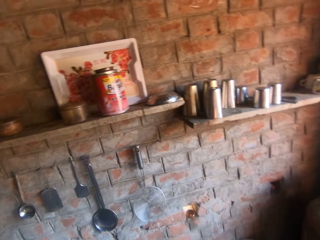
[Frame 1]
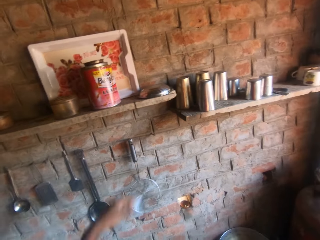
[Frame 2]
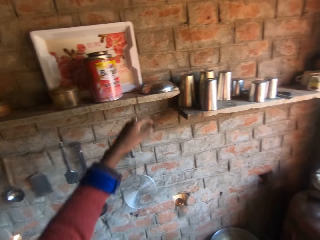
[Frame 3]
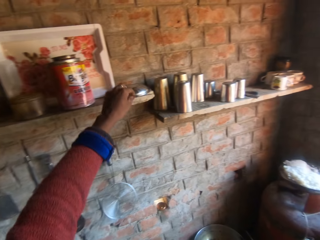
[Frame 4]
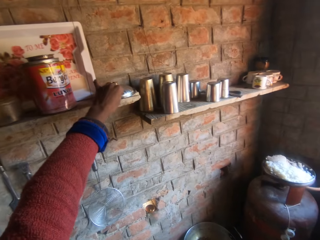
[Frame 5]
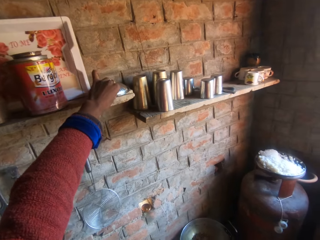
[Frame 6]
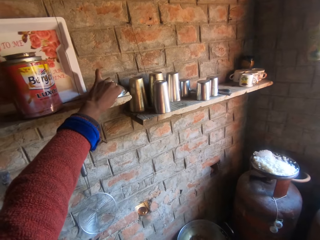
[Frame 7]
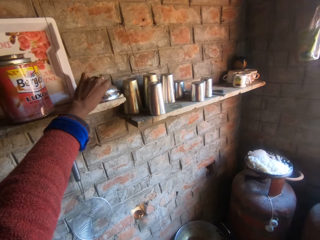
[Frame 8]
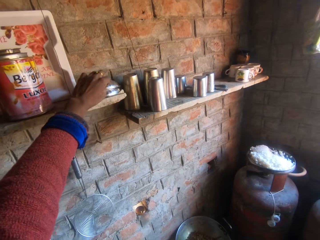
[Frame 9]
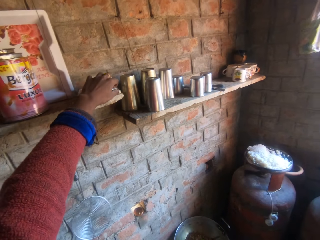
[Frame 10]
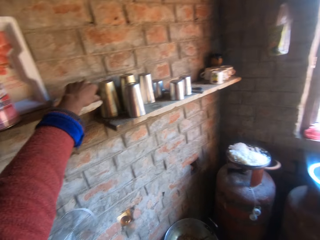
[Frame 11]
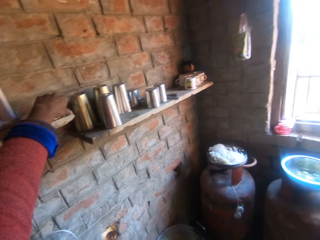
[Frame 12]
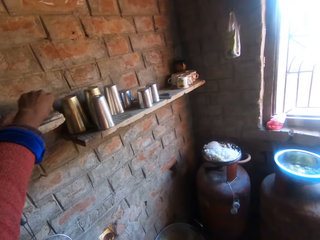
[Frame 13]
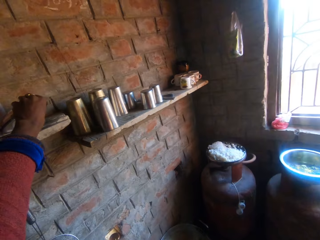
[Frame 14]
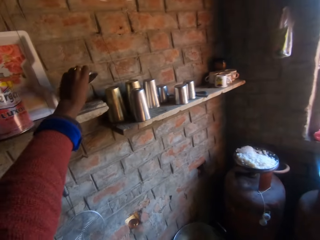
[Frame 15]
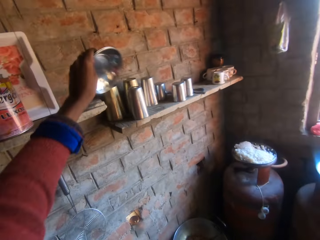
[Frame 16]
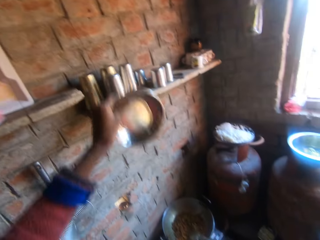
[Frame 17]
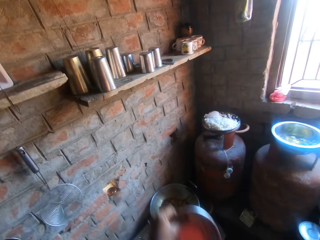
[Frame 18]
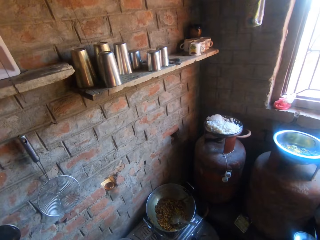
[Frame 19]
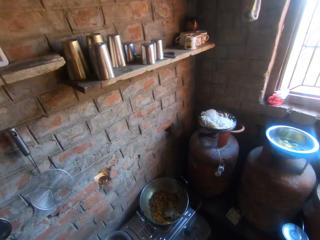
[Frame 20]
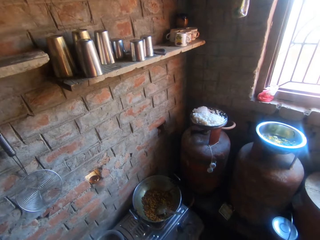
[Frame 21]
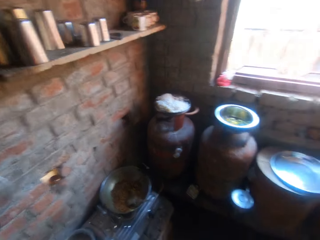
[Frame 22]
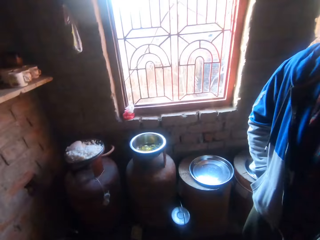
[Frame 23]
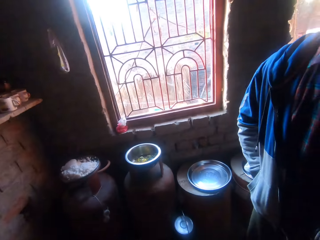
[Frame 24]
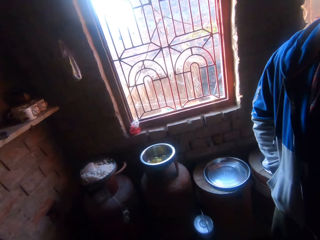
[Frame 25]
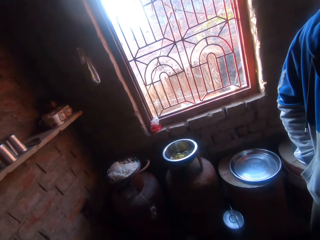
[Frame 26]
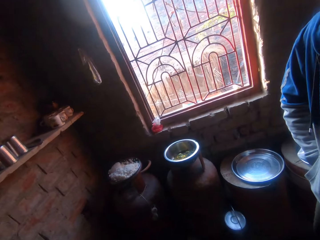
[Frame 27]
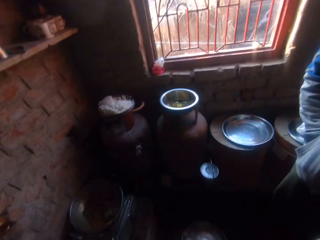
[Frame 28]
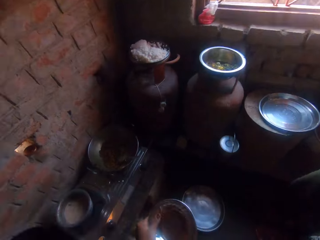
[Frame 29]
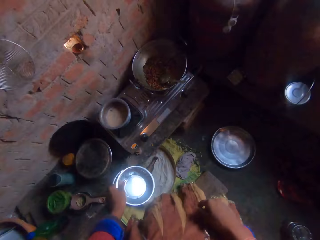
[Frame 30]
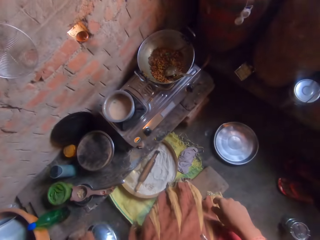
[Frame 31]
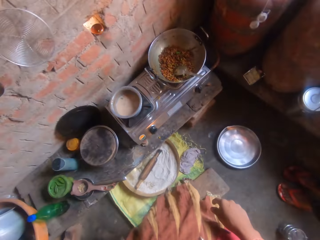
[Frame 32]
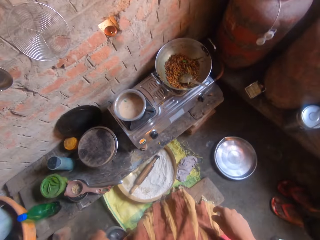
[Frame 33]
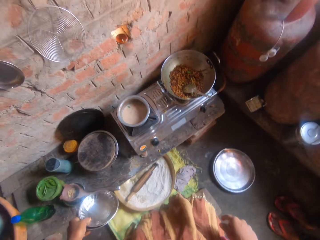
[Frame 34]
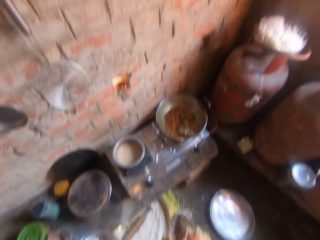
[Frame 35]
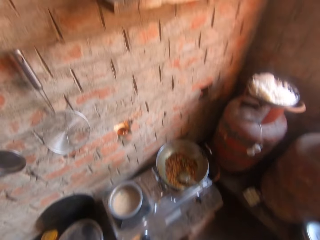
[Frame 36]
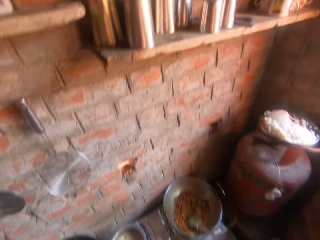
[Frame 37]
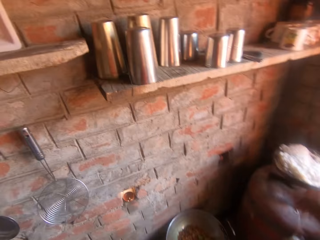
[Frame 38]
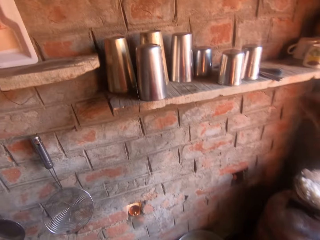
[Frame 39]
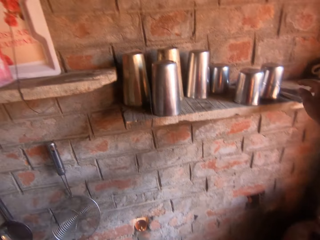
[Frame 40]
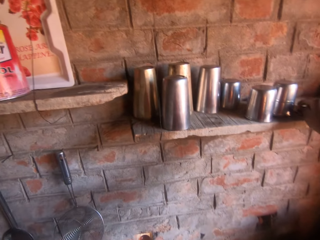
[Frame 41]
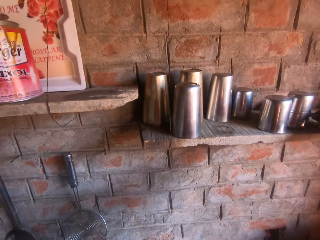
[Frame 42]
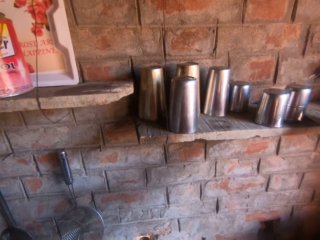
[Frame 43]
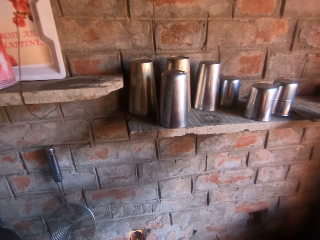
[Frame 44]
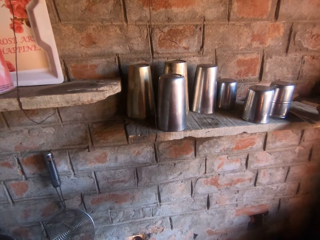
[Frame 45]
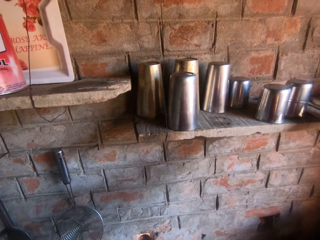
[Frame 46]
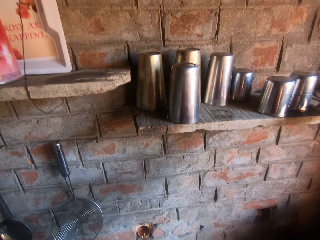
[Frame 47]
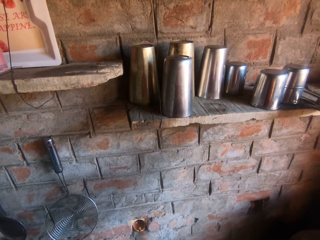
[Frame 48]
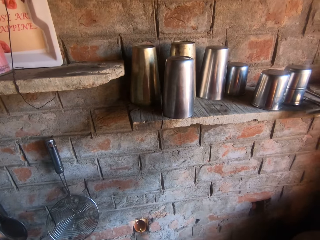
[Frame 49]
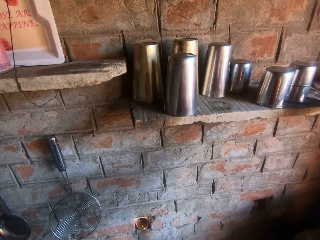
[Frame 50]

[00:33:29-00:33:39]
The camera wearer looks around the kitchen. They carry plates from a wooden wall slab. They look around. A man stands. The camera wearer moves a spoon on another wooden wall slab and picks the spoon from the shelf.

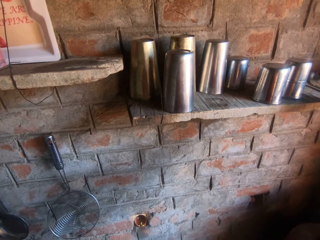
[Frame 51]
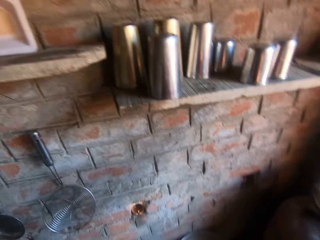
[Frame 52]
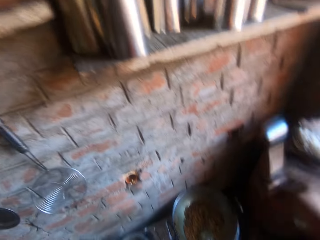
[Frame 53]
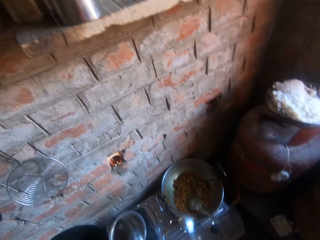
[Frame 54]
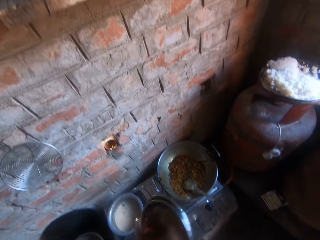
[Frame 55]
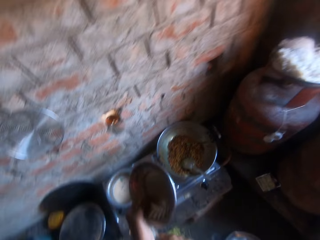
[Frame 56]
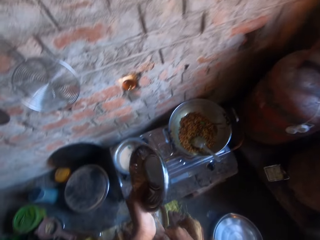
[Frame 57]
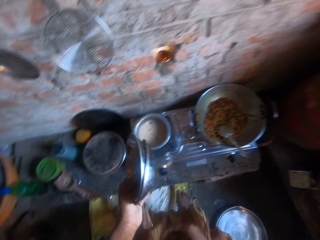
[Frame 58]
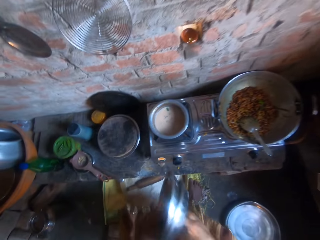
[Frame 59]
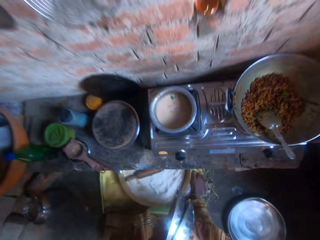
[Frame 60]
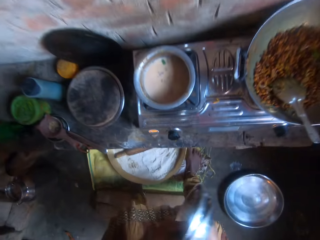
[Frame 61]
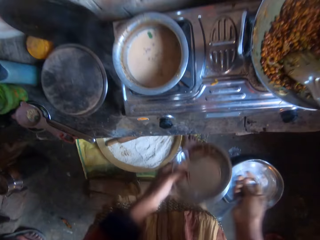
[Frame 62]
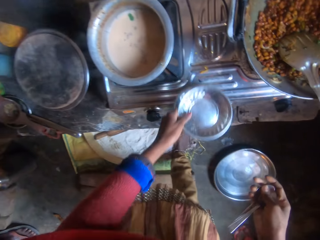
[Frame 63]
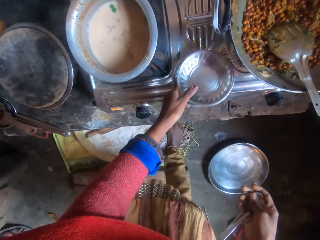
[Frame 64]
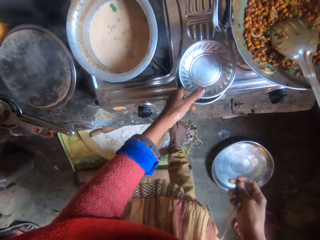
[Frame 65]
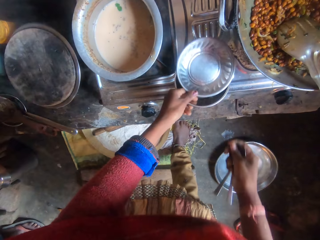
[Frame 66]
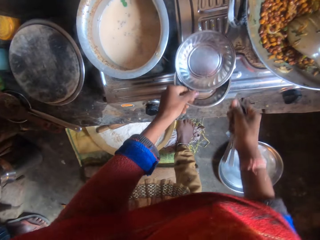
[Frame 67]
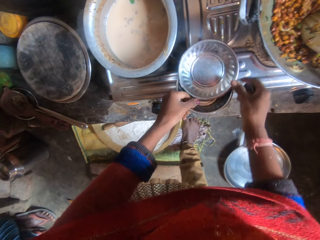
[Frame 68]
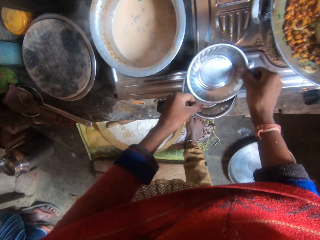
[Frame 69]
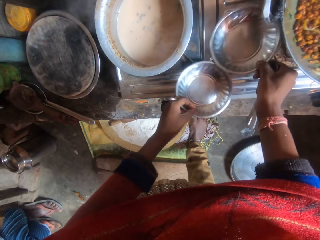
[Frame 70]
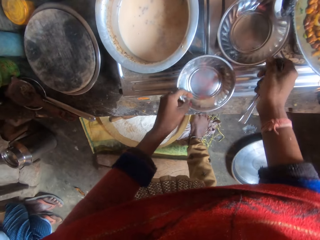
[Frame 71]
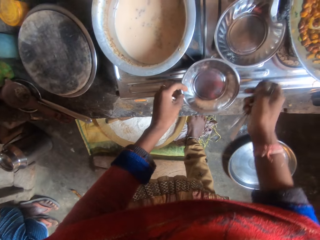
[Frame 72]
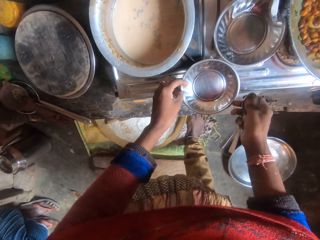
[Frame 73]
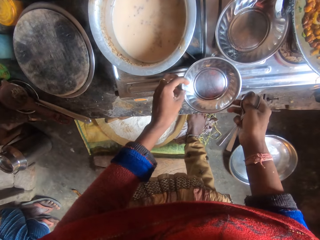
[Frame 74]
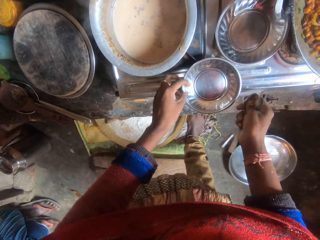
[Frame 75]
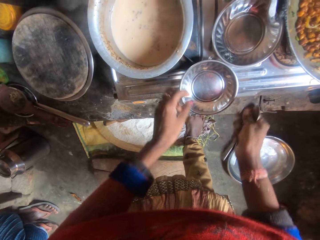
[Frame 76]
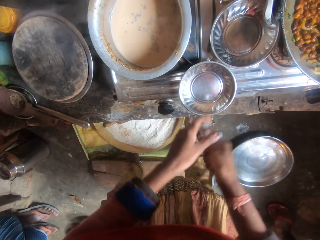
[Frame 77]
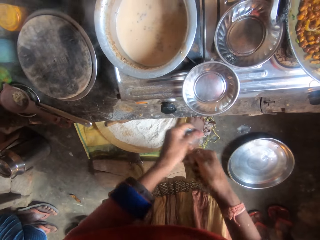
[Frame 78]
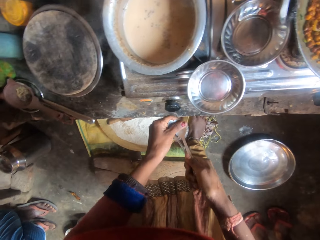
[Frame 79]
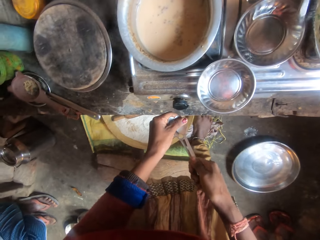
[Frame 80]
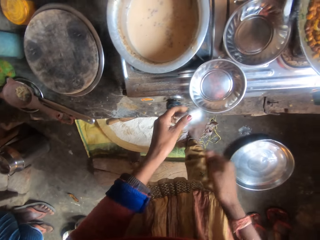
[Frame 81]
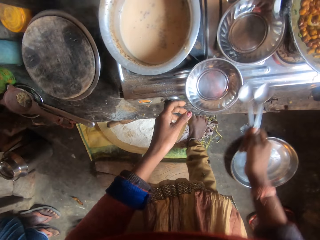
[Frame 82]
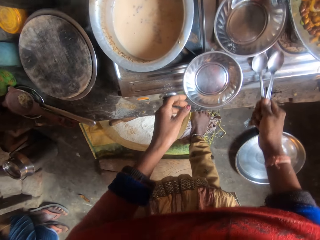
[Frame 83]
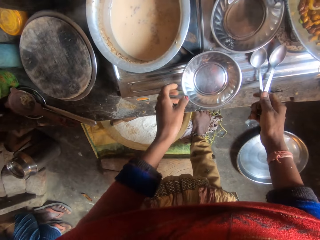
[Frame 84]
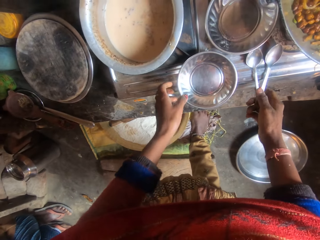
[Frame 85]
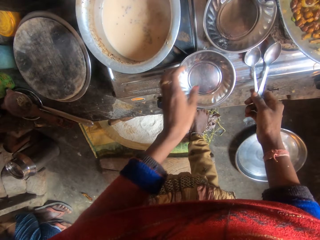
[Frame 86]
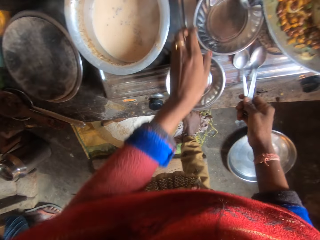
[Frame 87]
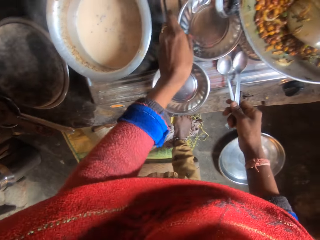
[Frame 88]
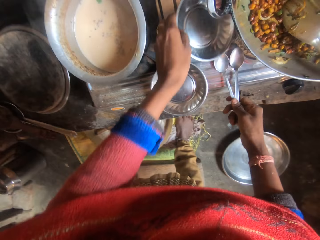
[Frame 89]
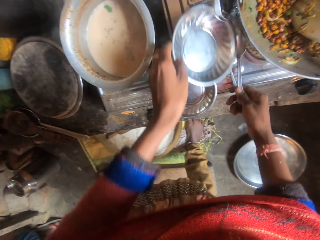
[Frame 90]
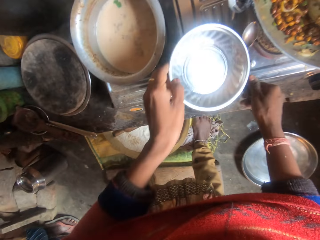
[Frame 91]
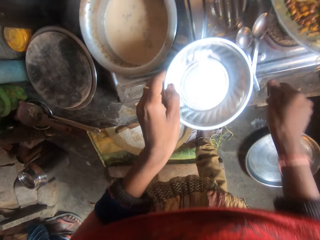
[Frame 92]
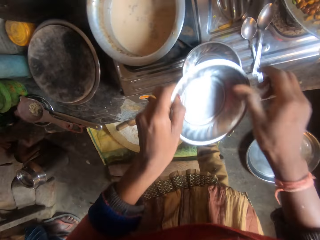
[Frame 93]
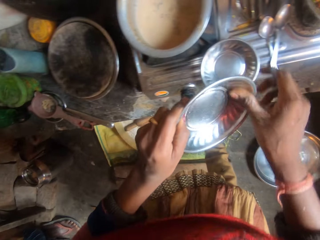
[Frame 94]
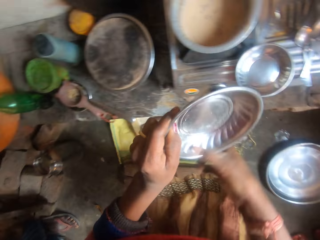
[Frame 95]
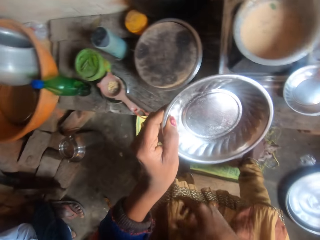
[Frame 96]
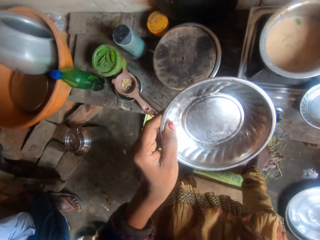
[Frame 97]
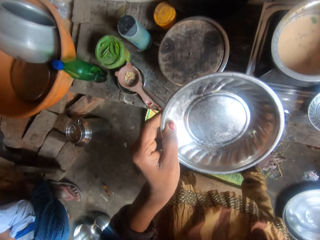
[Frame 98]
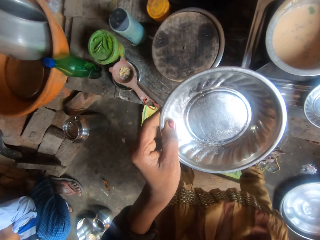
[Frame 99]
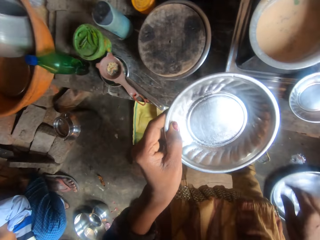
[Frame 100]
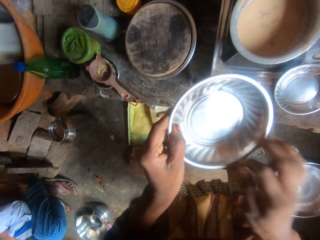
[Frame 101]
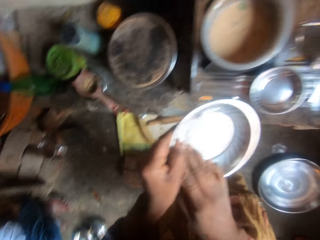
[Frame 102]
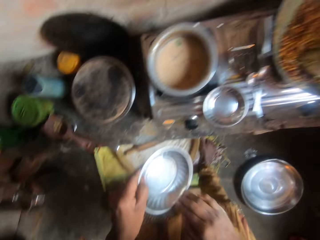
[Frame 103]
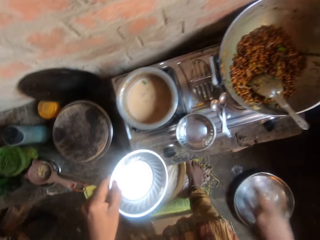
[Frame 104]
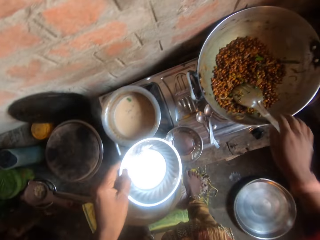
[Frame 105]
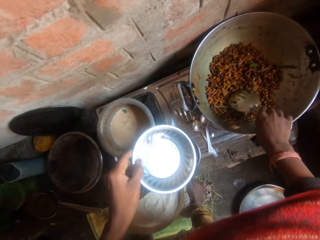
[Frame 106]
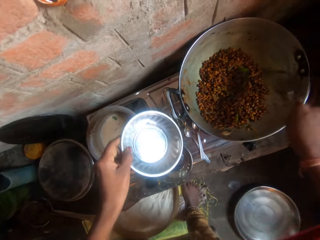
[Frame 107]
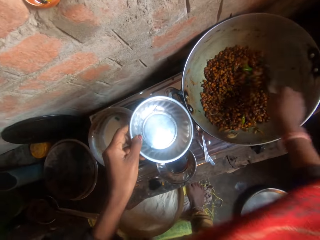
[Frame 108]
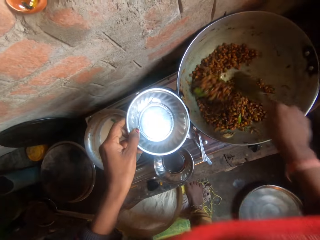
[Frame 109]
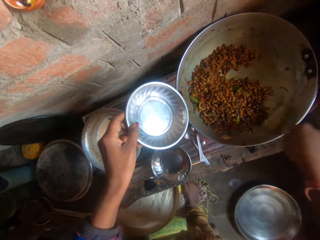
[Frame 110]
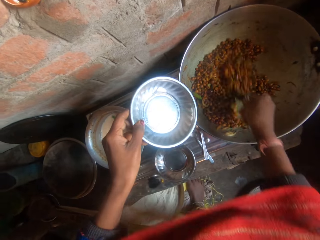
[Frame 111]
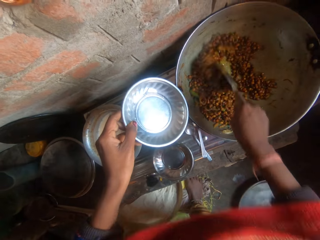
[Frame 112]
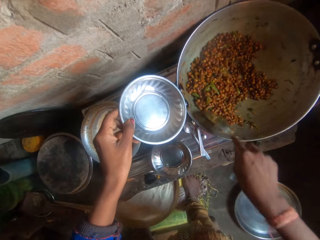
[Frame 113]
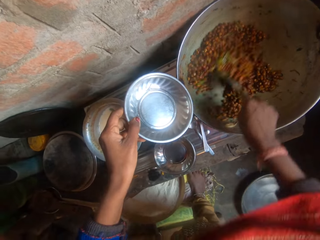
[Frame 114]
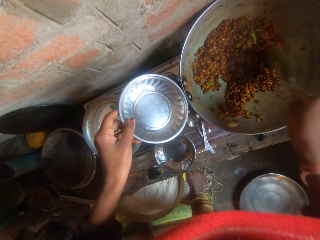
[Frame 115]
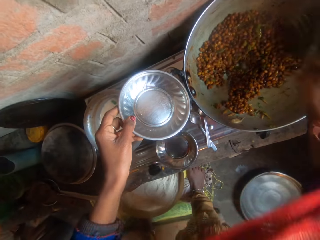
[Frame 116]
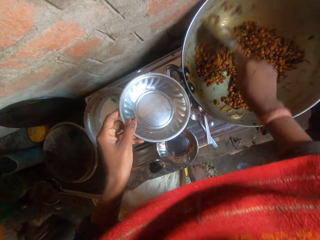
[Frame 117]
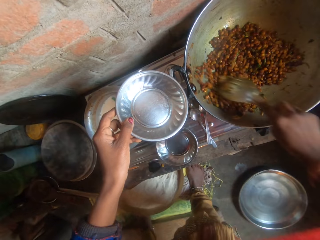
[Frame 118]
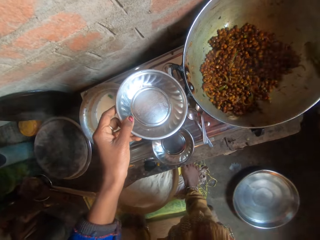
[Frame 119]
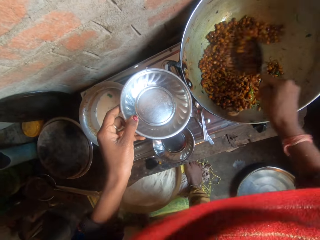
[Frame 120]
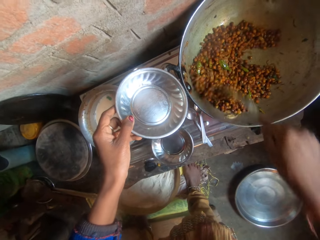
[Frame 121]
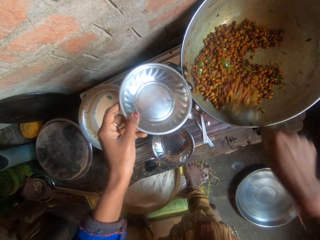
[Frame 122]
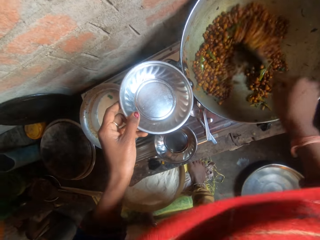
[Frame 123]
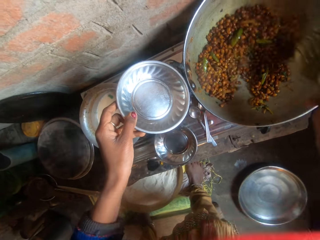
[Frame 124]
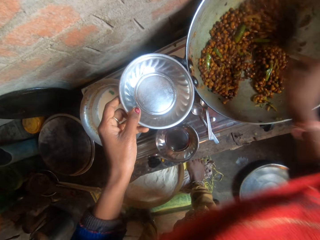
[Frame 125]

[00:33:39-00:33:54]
The camera wearer carries another spoon from the wooden wall slab. She stares at the beans in the pan. She places the plates on the gas cooker. She holds the plates. She wipes the spoons with her hand. She stares at the spoon. She places the spoons on the gas cooker. She carries a plate from the gas cooker. She wipes the plate with her hand. She stirs sauce with the serving spoon. She picks up a spoon.
